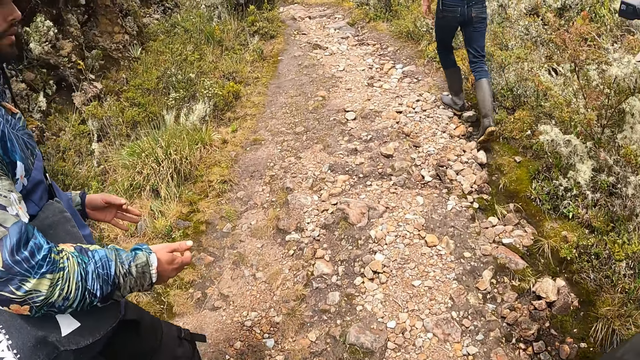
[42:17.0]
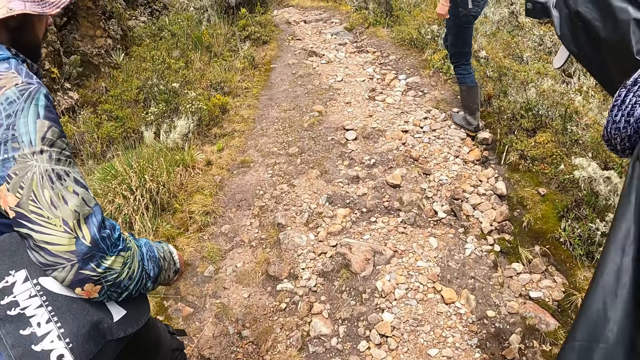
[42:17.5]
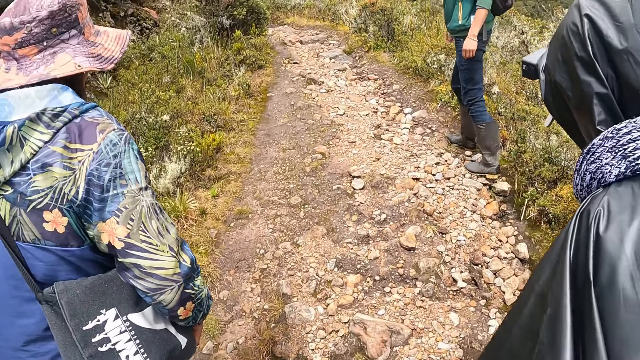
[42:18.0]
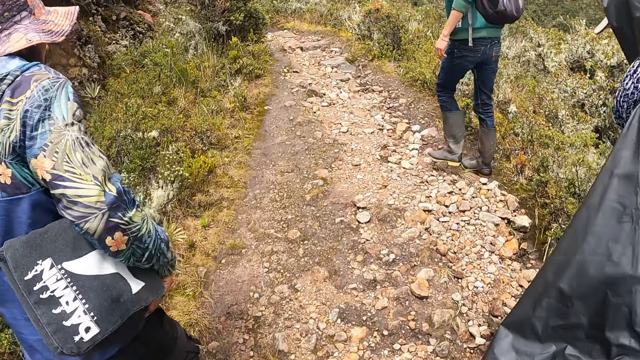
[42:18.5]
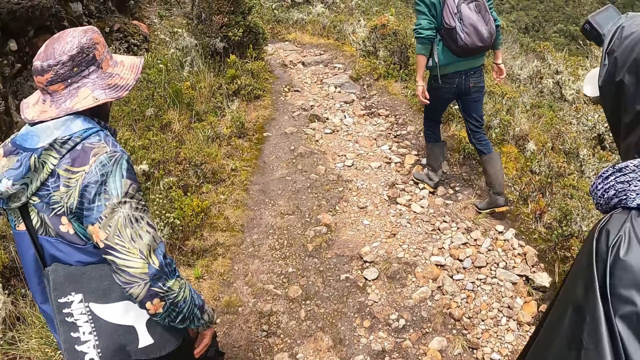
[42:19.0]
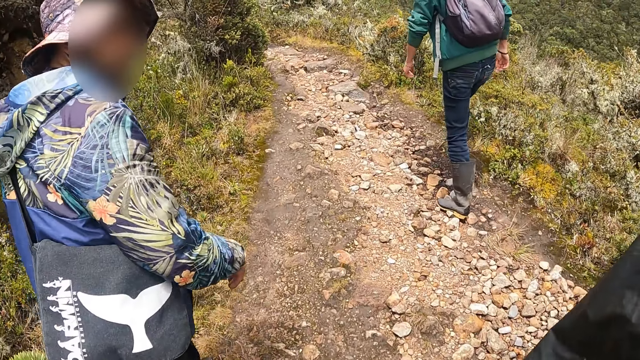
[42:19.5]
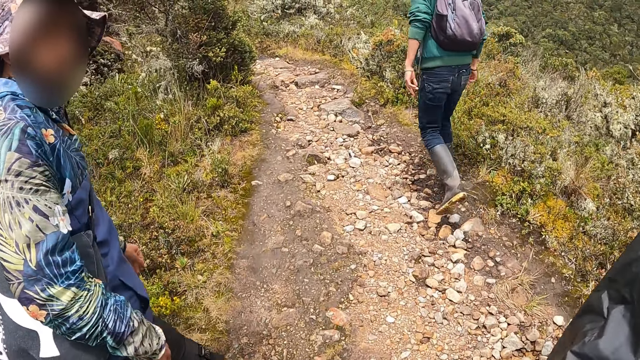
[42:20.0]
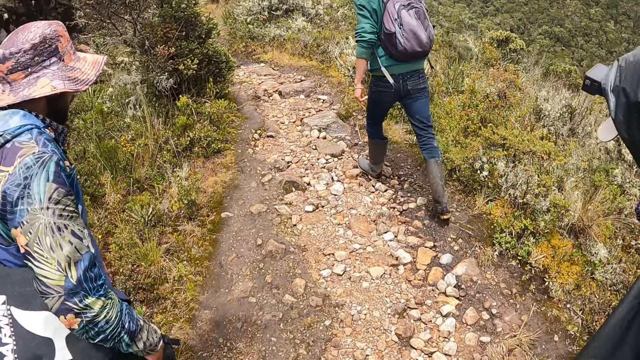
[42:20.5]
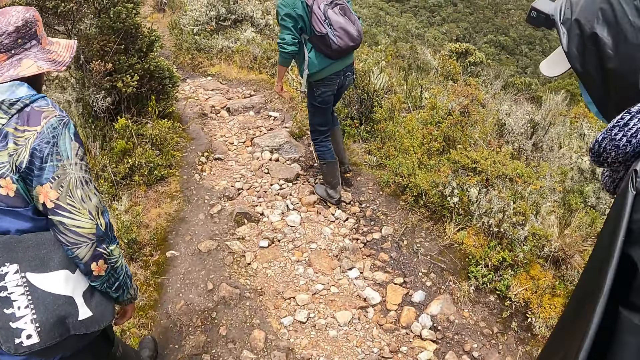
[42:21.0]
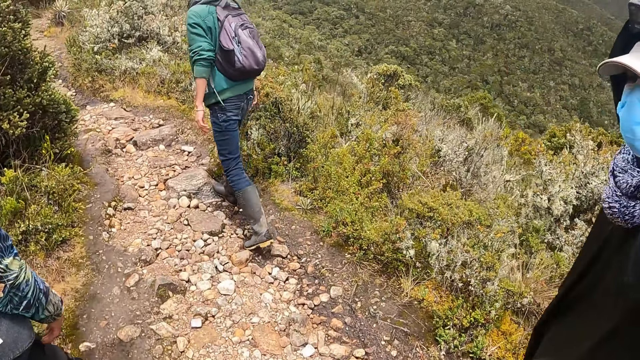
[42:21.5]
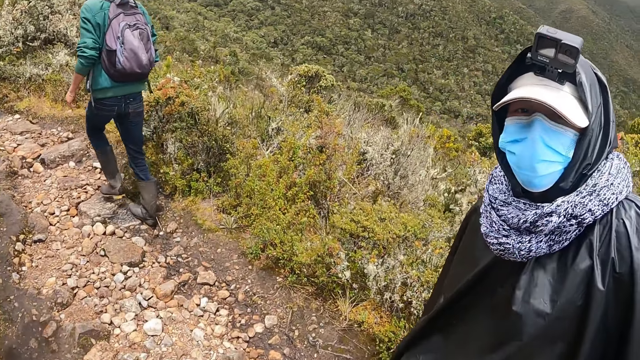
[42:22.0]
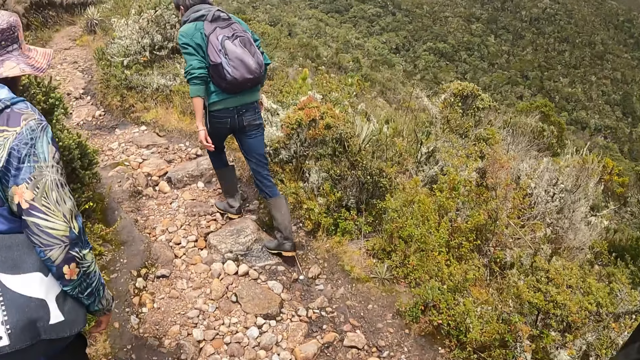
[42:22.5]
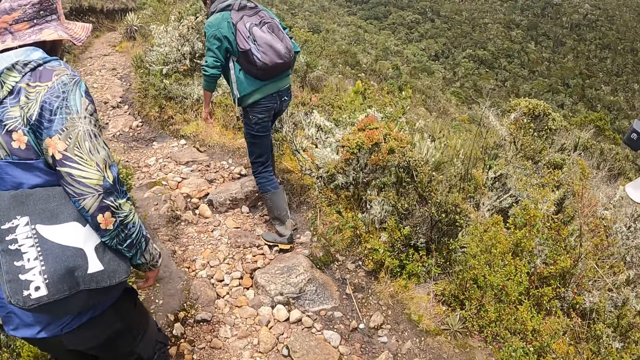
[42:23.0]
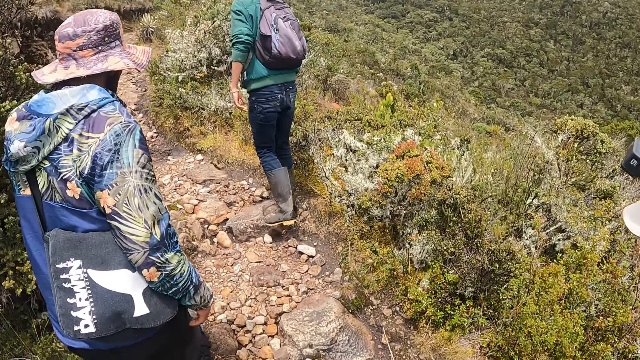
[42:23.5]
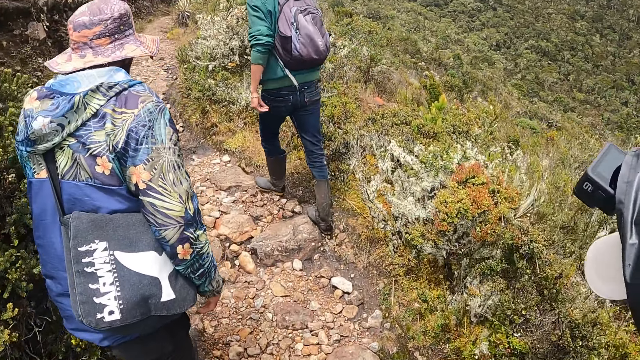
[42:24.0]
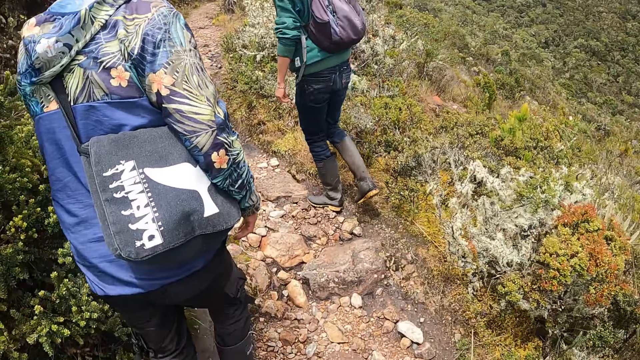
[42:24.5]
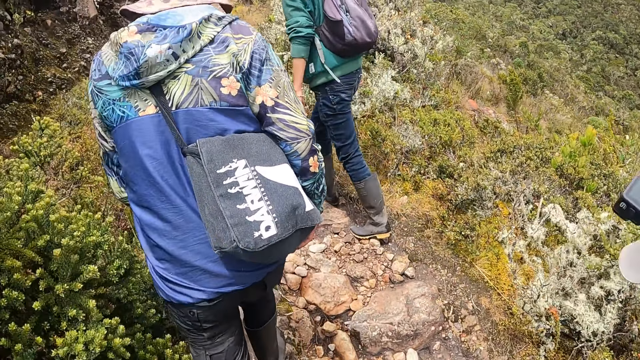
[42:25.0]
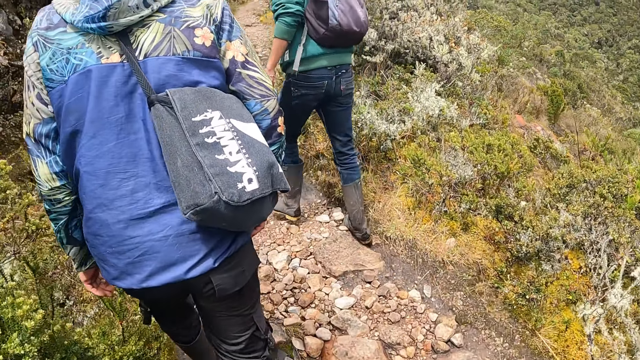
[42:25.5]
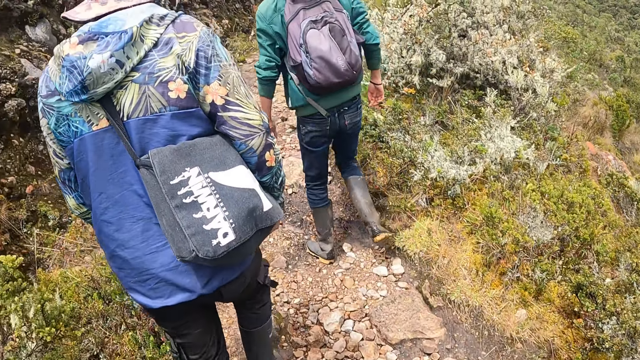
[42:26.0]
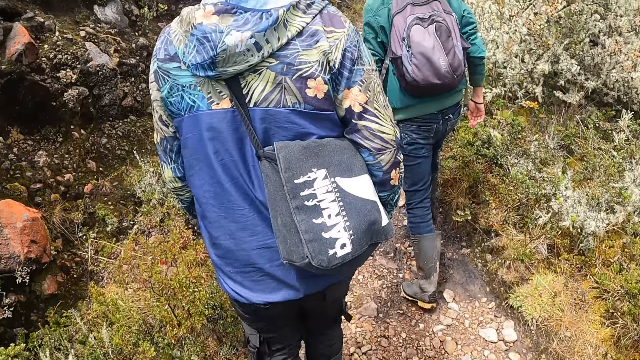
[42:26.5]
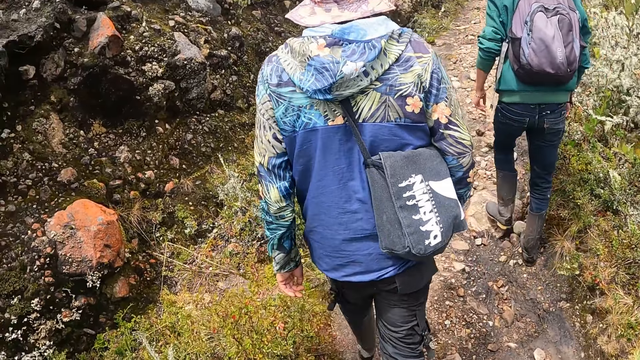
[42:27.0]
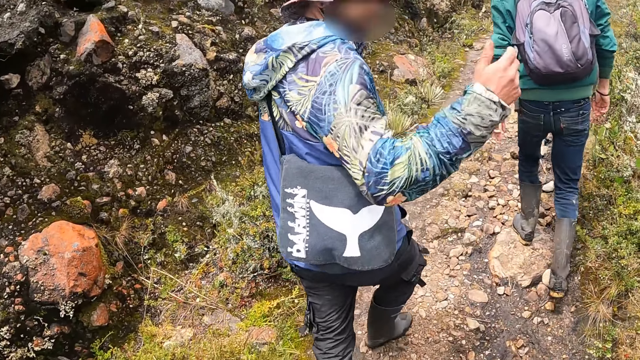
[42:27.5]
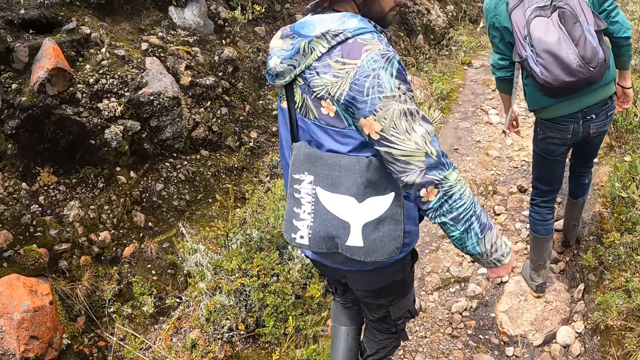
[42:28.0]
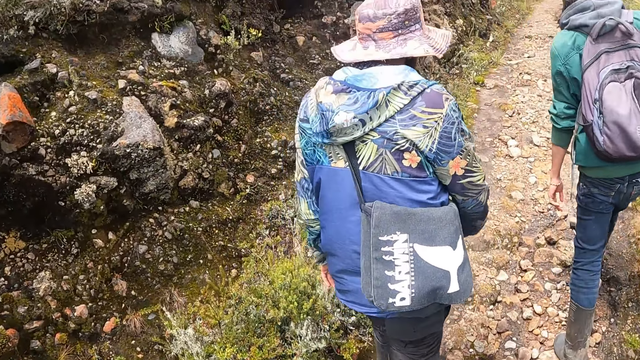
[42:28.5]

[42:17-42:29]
The camera wearer looks at a person. They walk uphill.

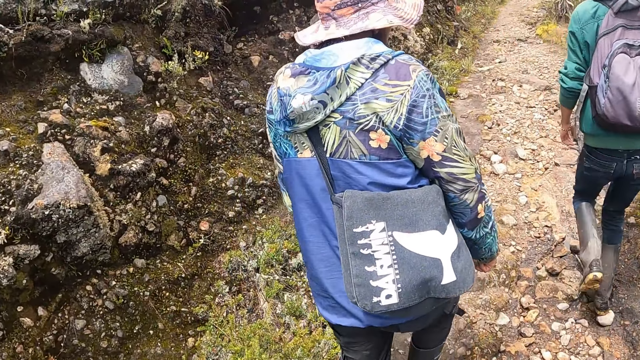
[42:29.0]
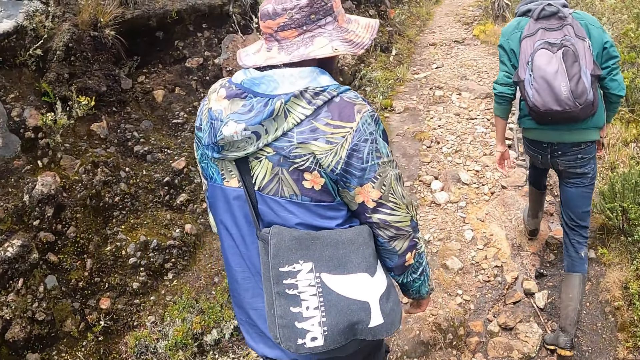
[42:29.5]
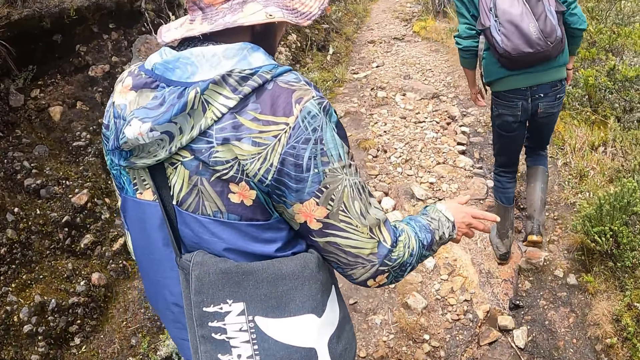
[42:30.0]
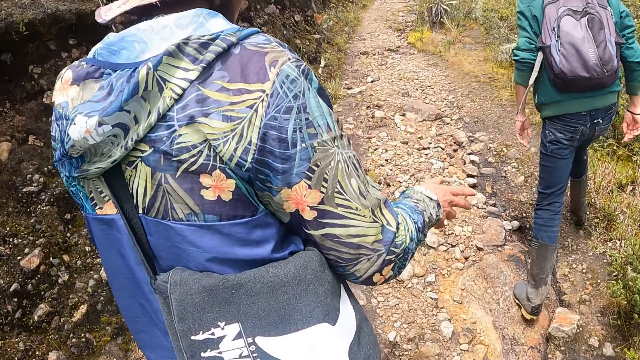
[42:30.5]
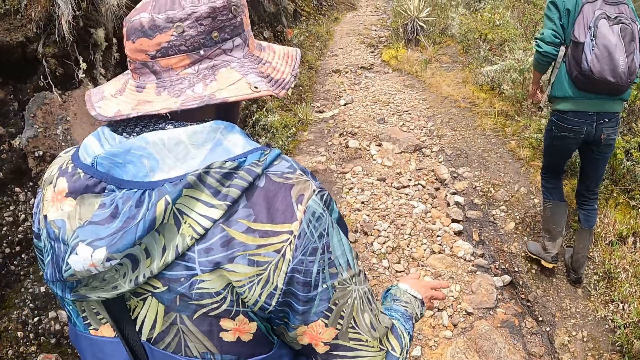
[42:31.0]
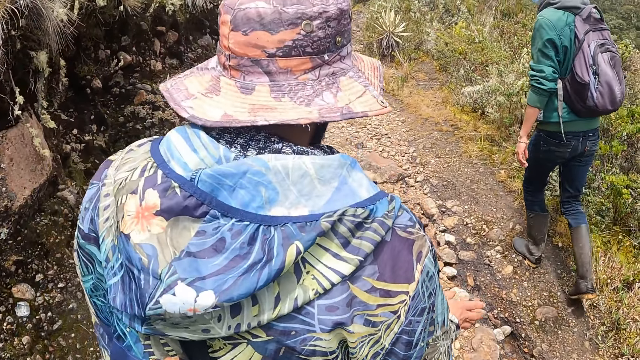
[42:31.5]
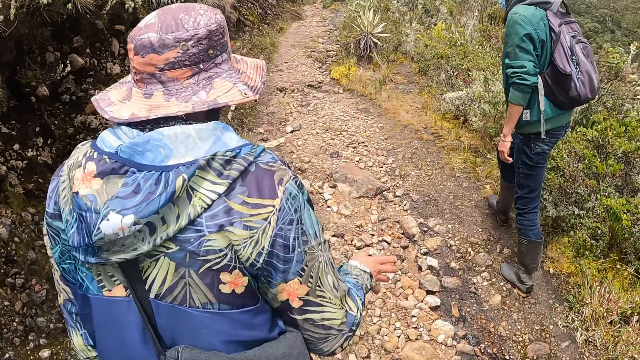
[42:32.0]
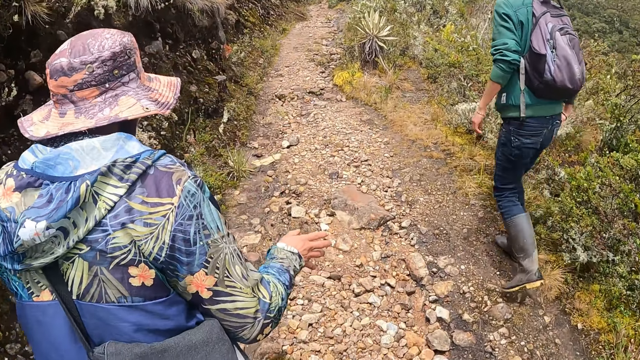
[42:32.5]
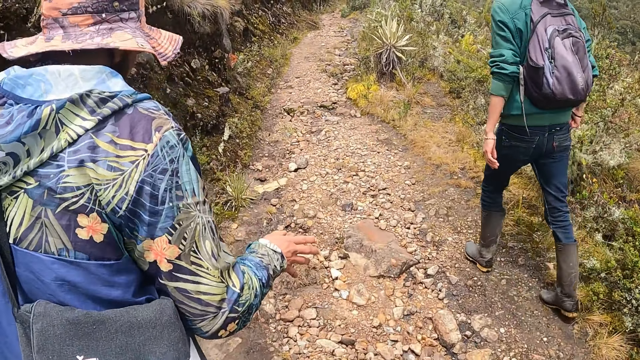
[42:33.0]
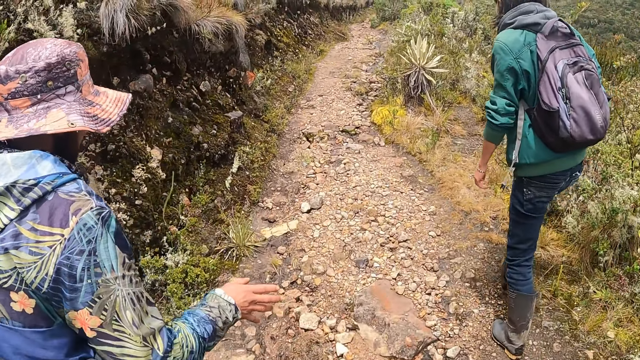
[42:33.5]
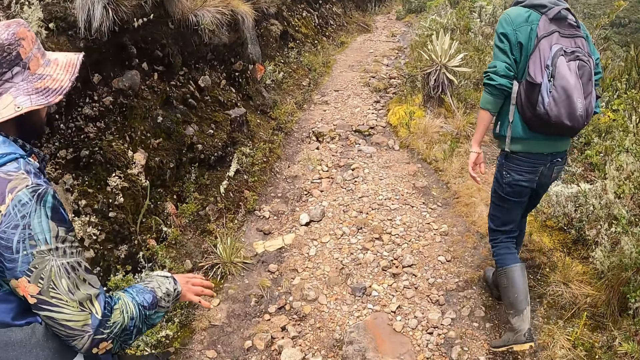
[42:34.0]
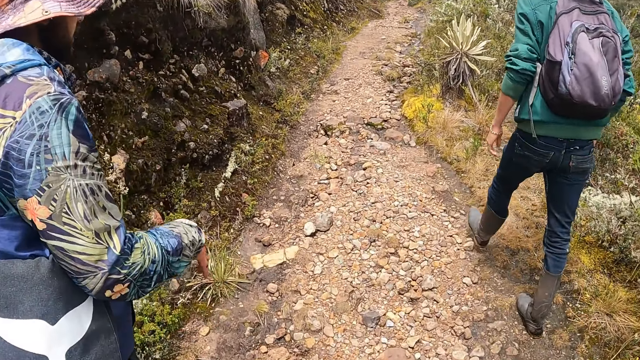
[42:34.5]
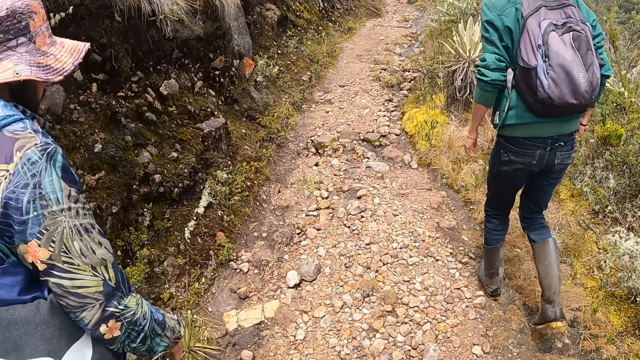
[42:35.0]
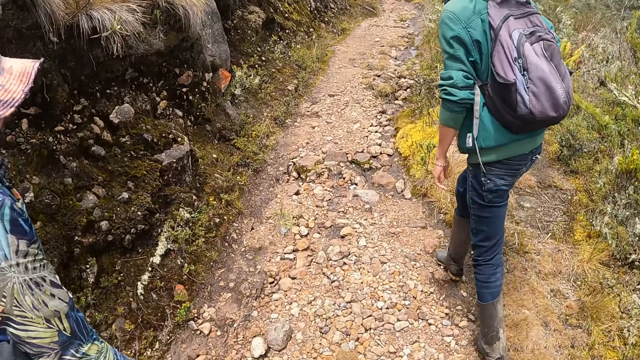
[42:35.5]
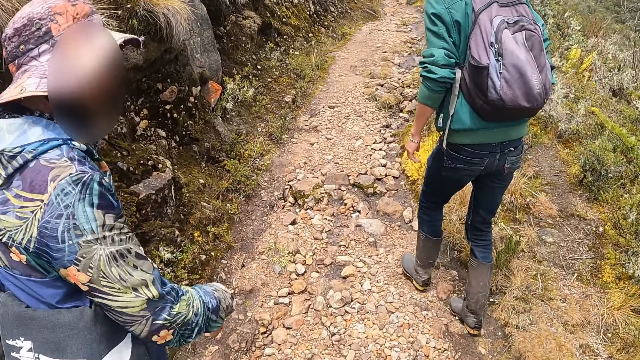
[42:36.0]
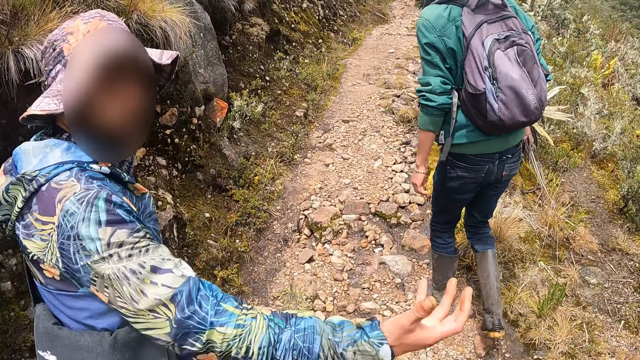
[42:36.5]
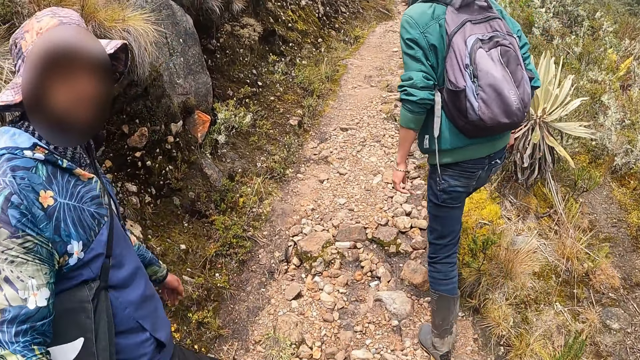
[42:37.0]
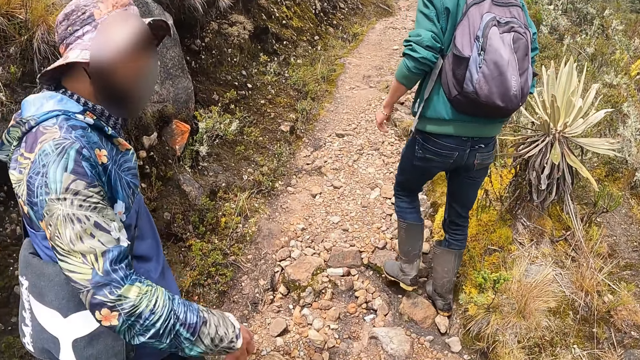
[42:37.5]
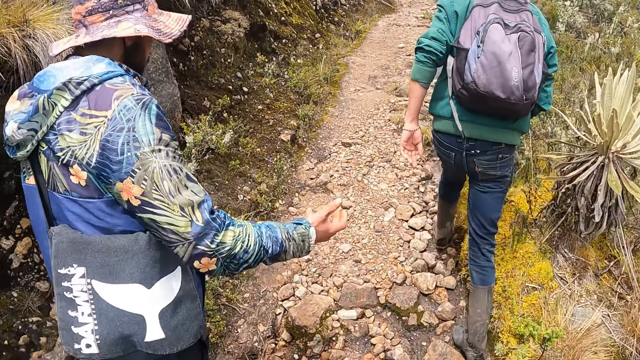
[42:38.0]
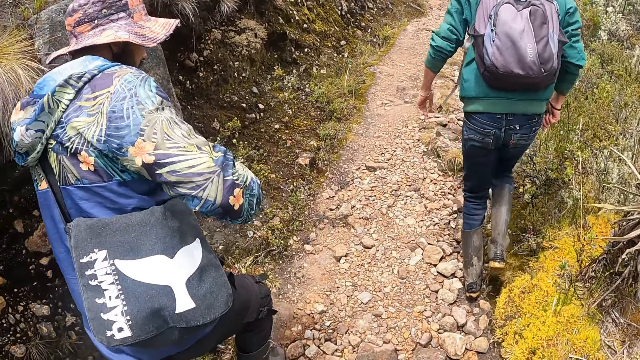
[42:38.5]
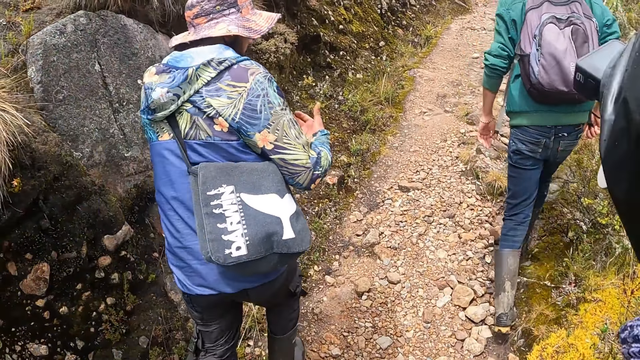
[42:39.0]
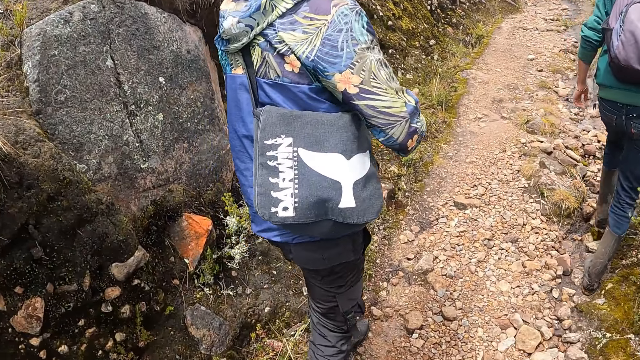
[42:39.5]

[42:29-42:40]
A person shows hand gestures.
